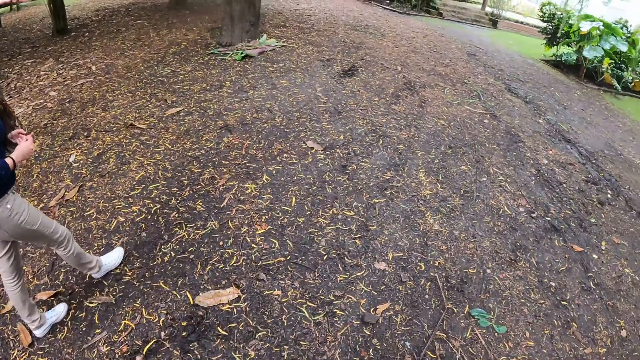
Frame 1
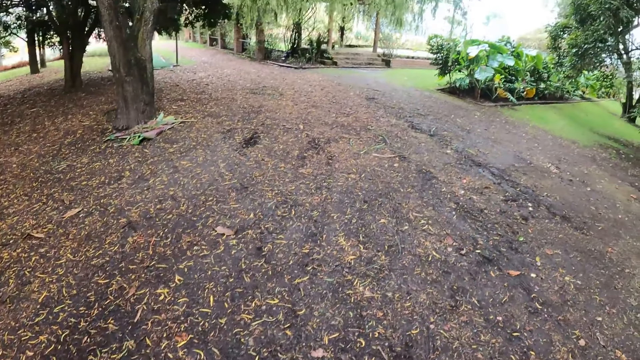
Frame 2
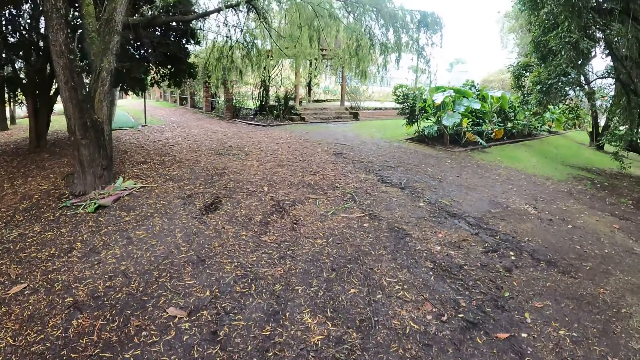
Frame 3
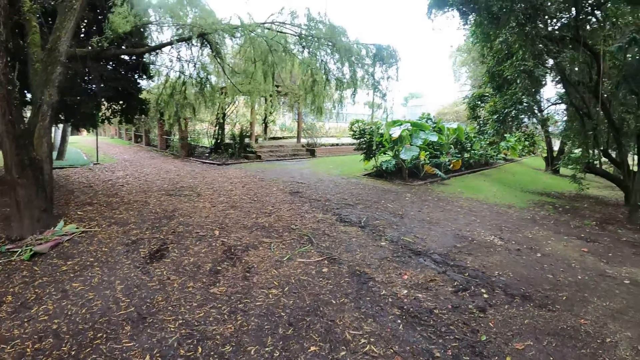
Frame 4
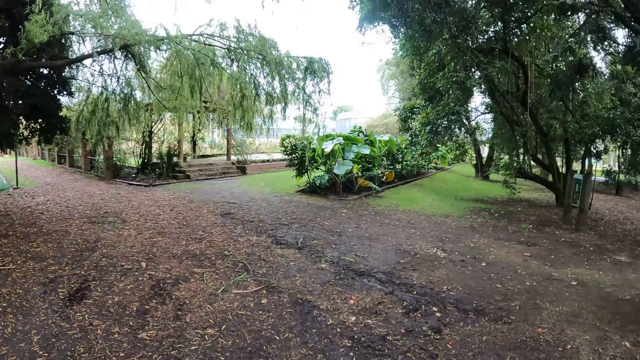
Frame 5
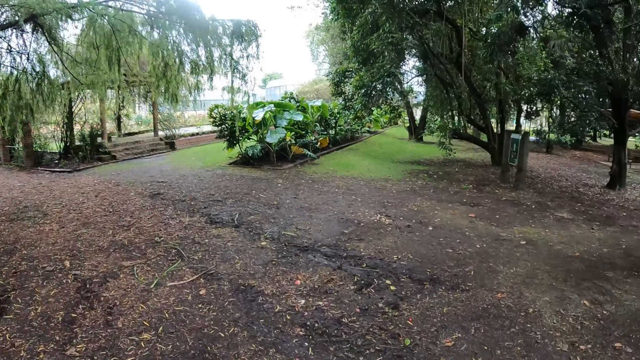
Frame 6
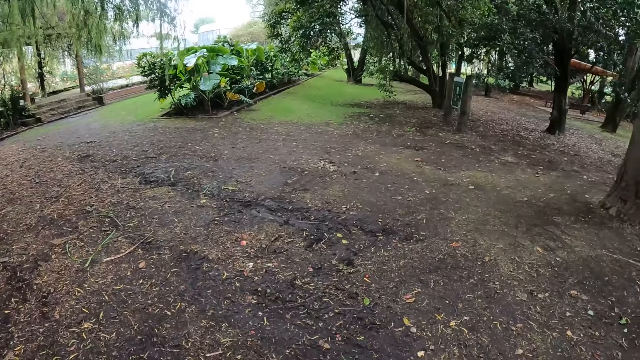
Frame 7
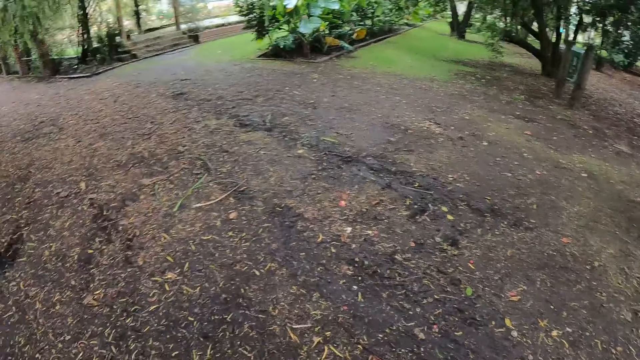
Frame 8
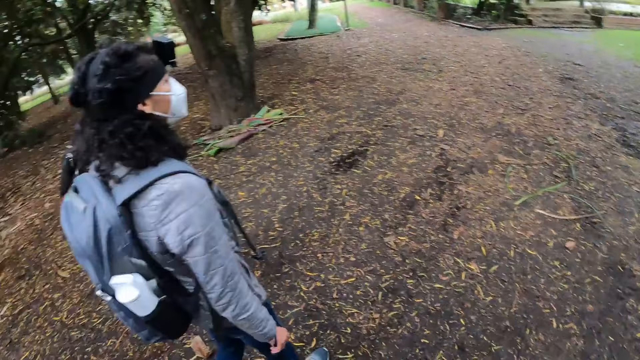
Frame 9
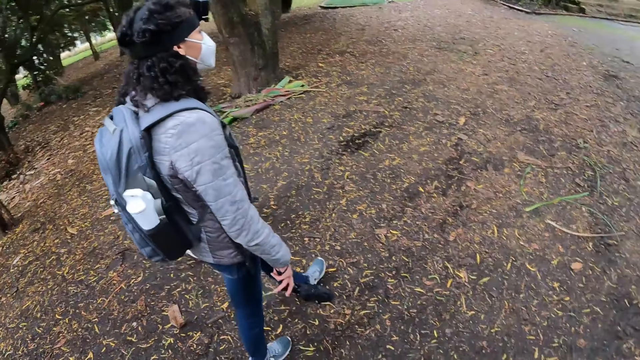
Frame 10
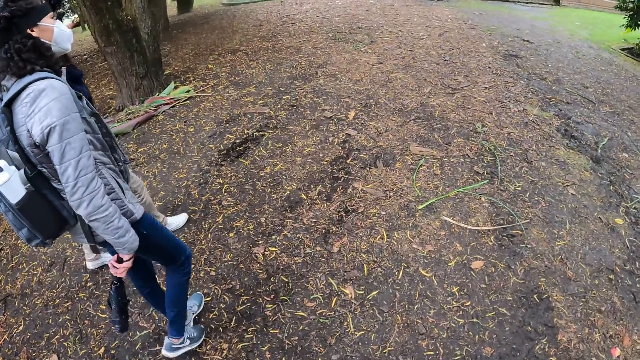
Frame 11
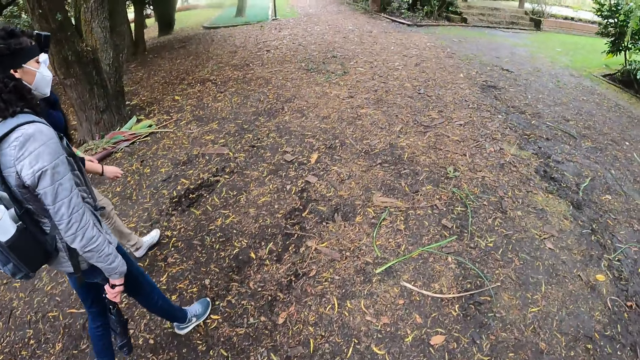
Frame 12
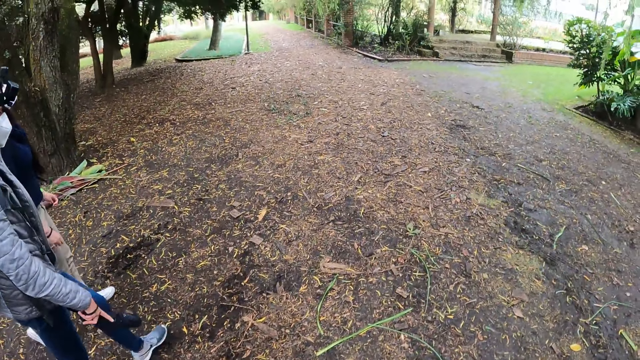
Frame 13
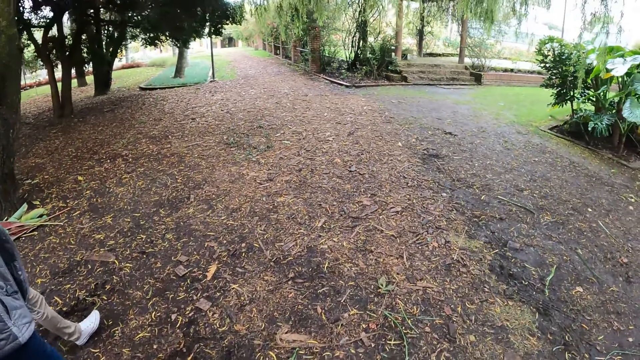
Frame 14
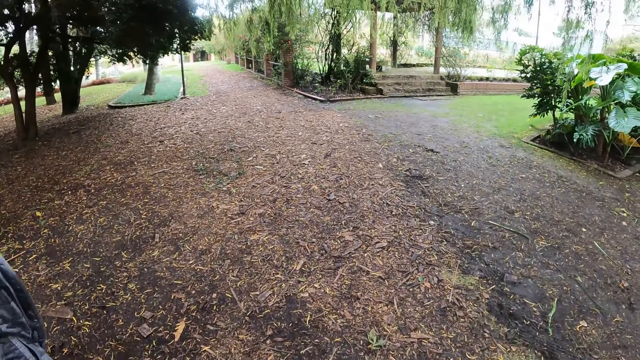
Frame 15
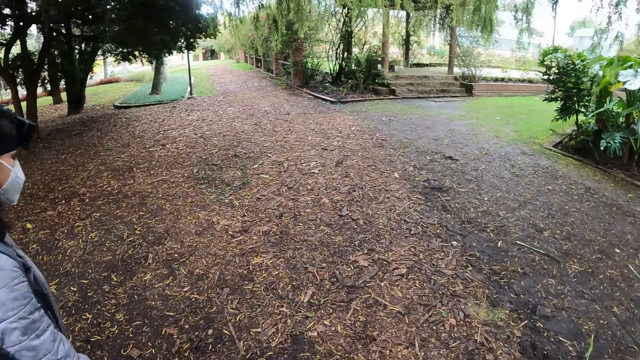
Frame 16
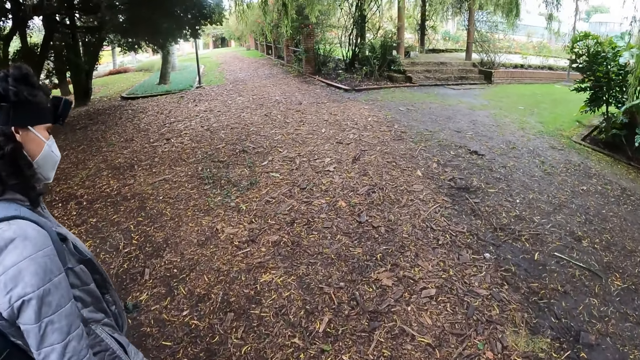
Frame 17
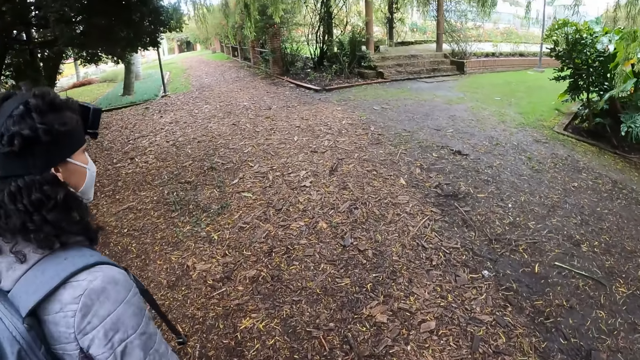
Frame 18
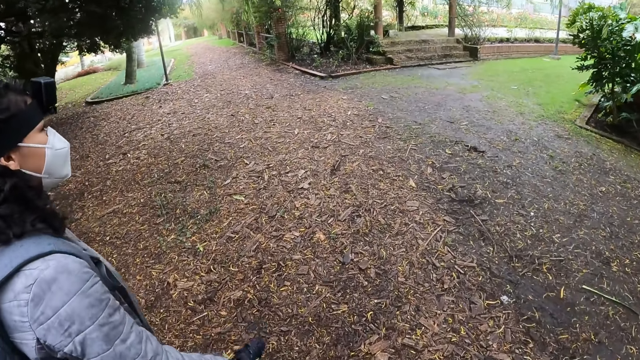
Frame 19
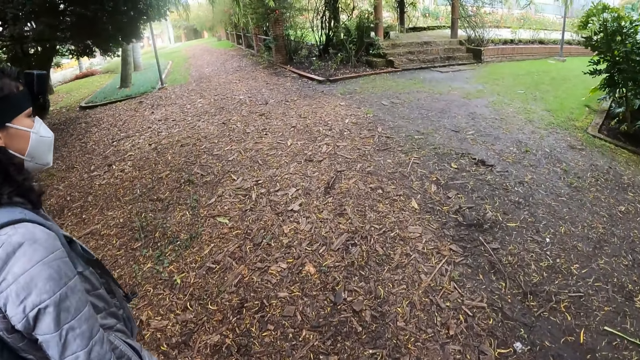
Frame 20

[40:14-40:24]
The camera wearer looks at a person.

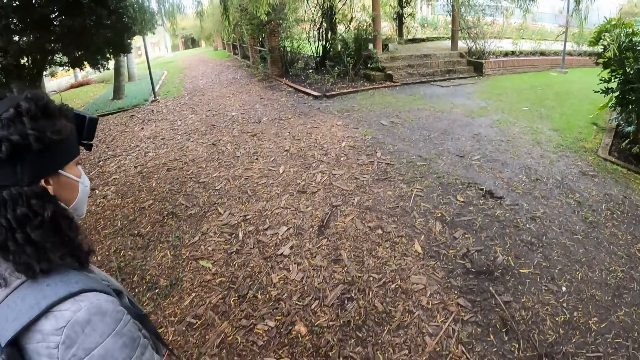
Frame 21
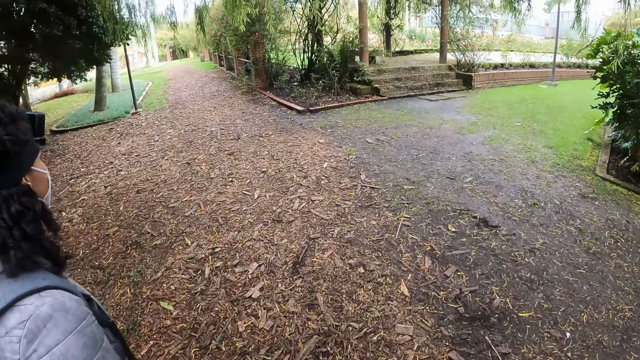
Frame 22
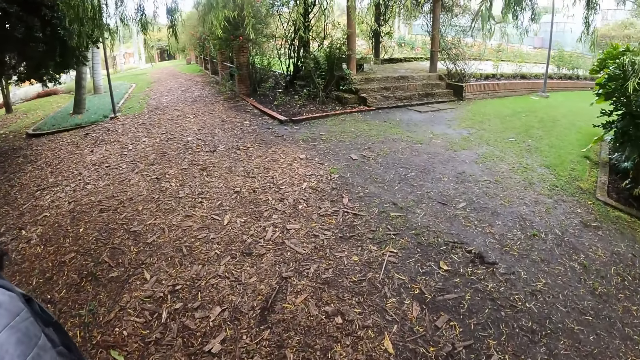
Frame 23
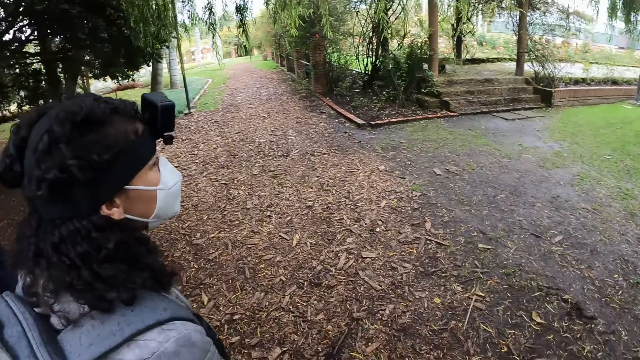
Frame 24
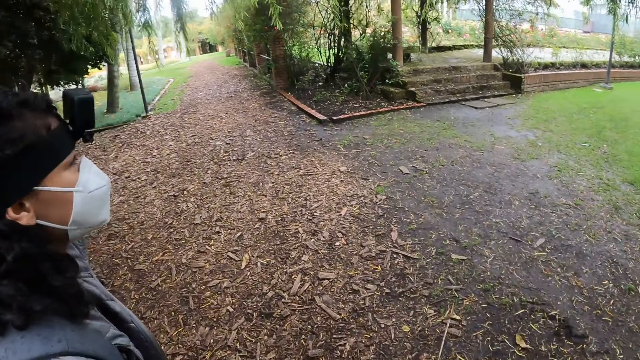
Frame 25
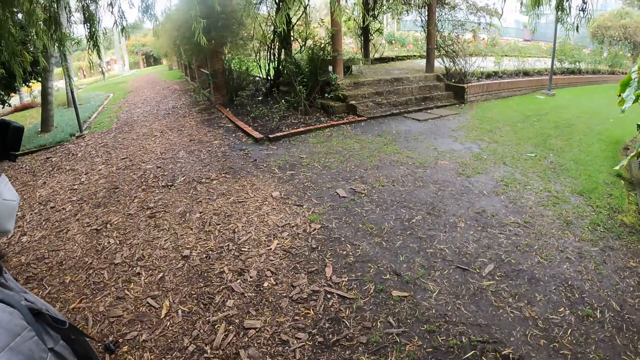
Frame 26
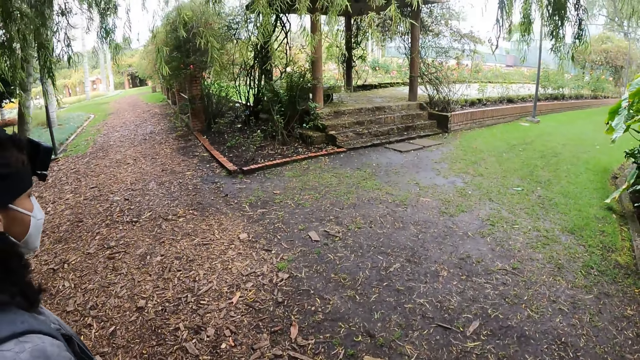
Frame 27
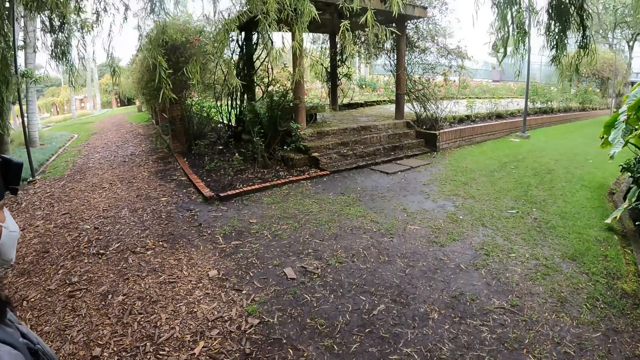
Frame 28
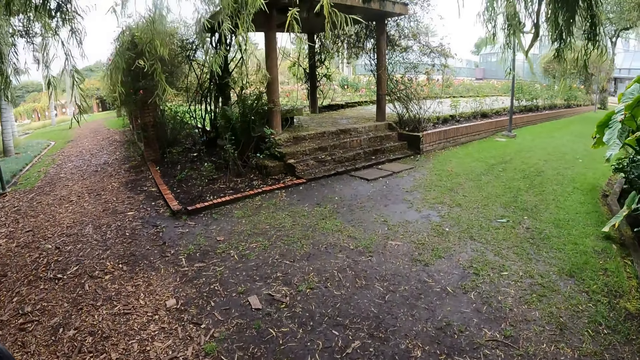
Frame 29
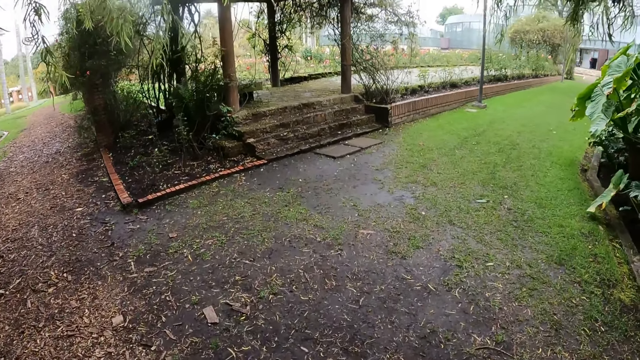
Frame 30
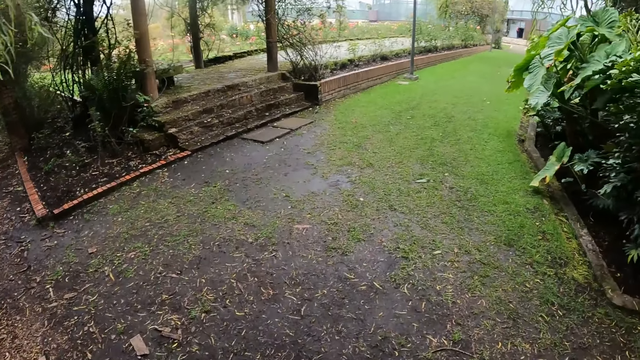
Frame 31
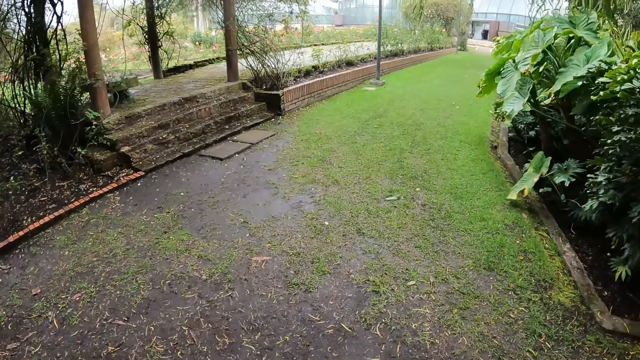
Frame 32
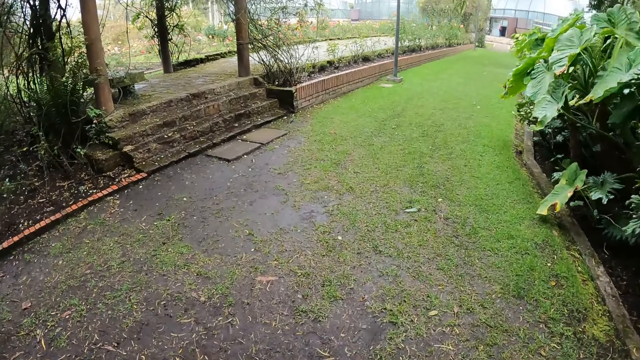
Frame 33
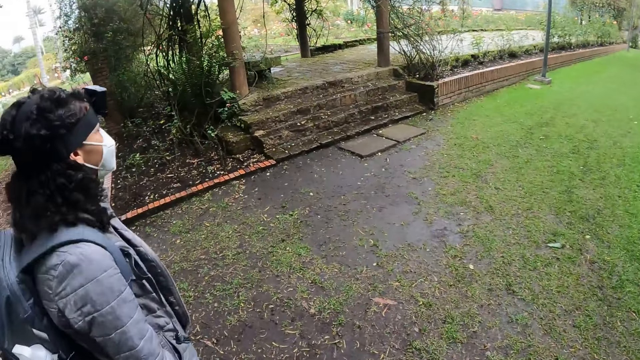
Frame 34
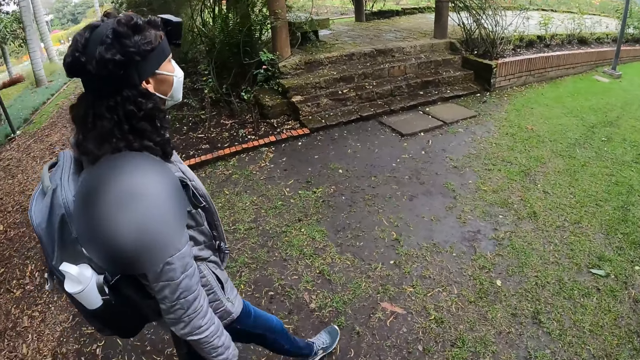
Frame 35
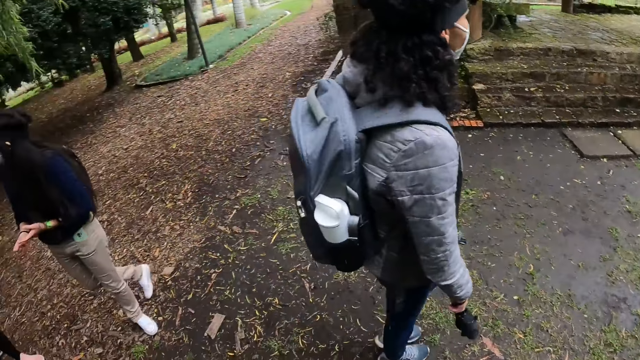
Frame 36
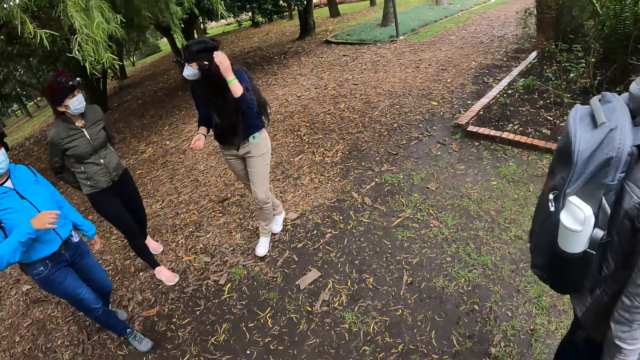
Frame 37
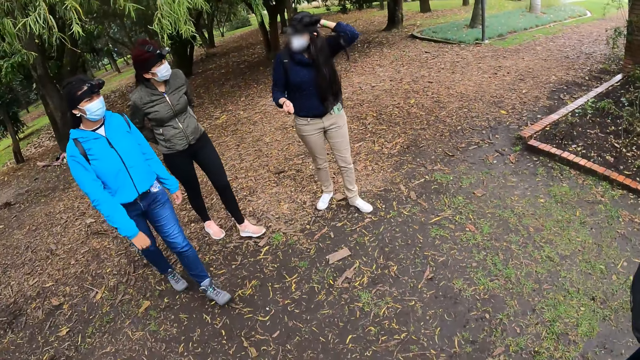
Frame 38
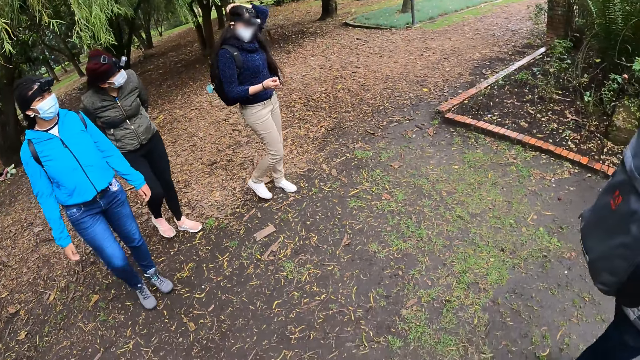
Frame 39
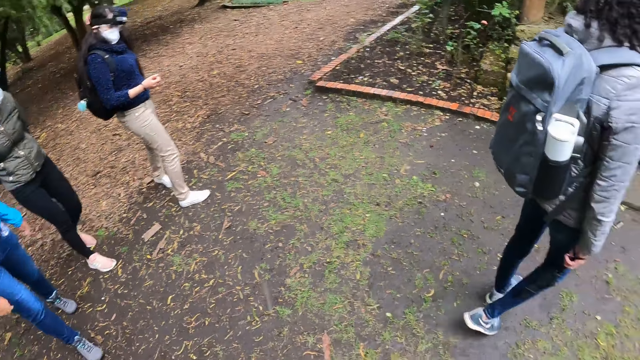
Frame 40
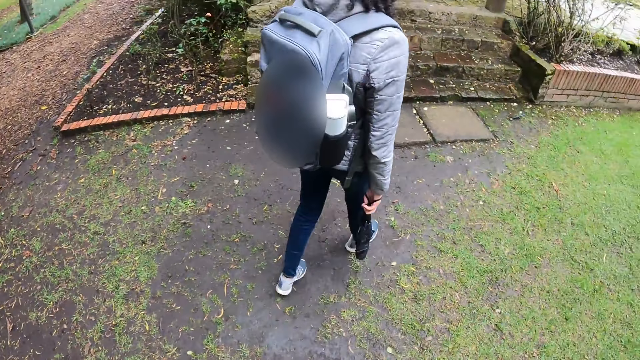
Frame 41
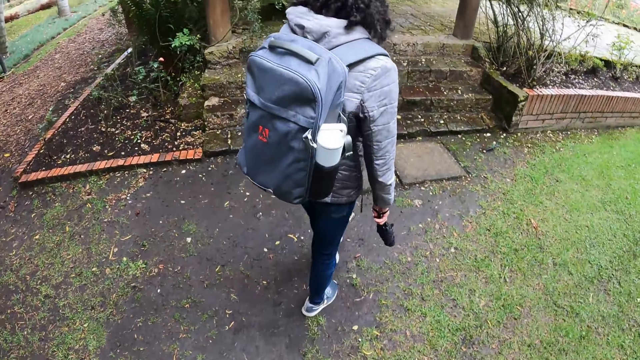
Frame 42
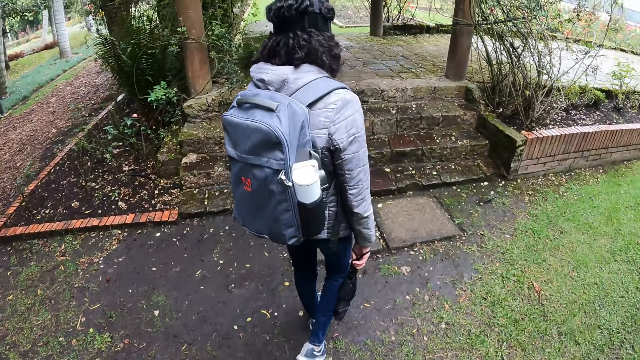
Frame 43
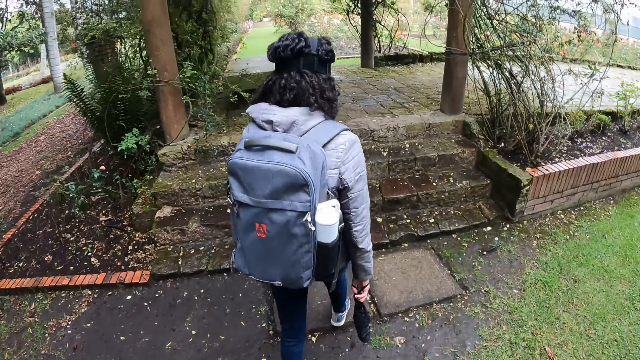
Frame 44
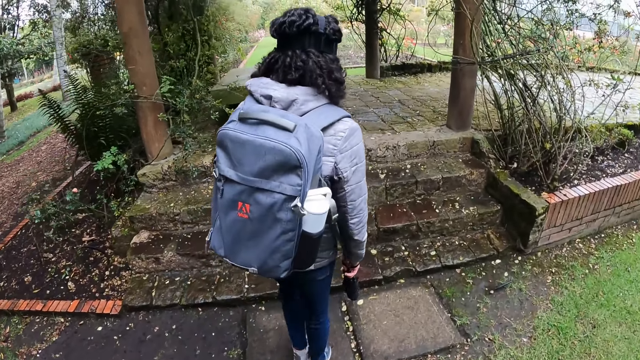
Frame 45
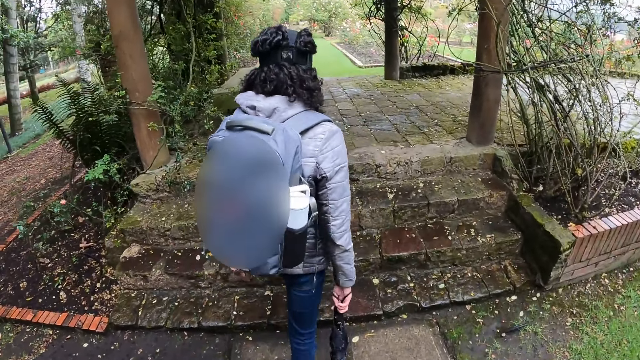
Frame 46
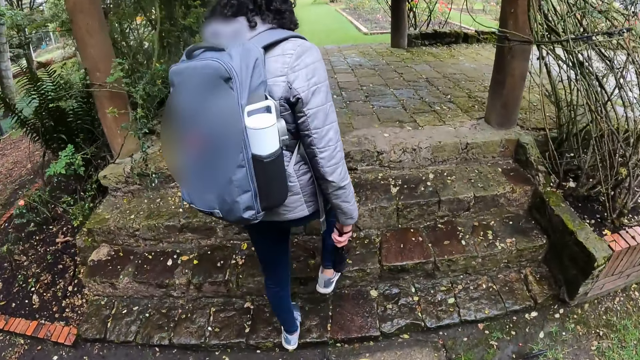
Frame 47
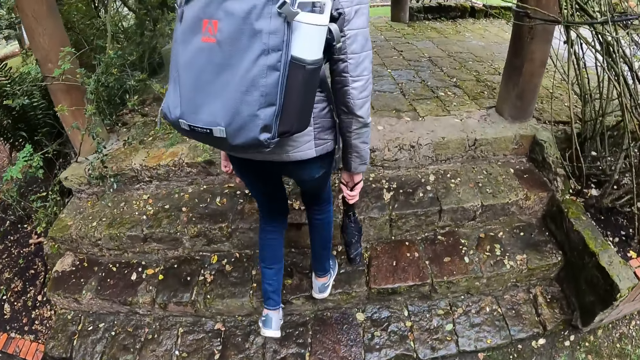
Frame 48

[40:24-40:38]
The camera wearer looks at the ground. They look at a person. They look at the stairs. They look at three other persons. They look at the first person. A woman walks from the walkway to a veranda.
